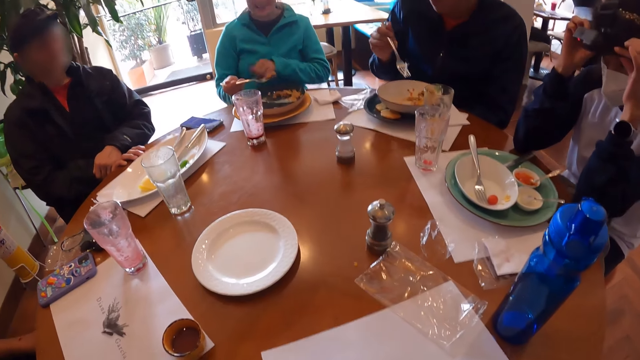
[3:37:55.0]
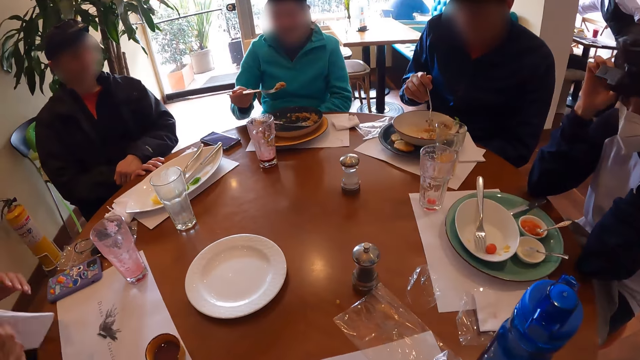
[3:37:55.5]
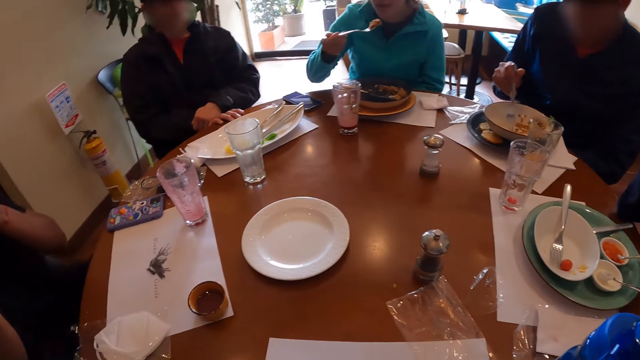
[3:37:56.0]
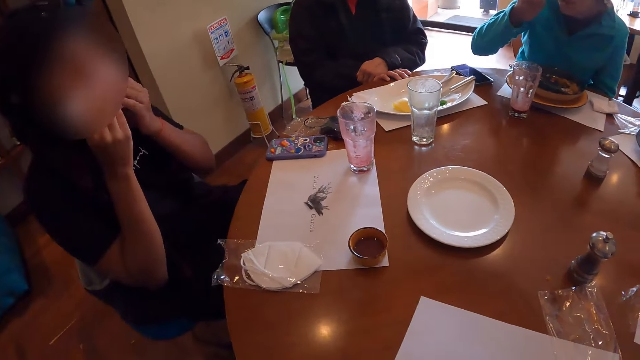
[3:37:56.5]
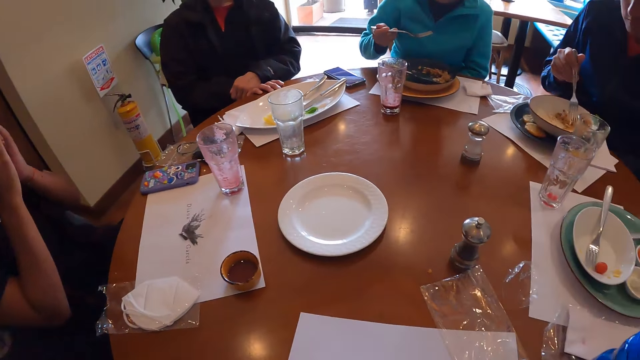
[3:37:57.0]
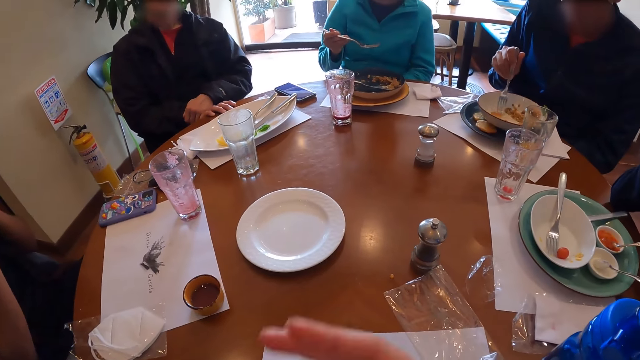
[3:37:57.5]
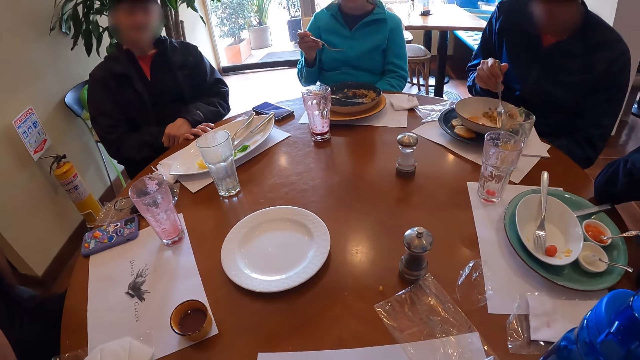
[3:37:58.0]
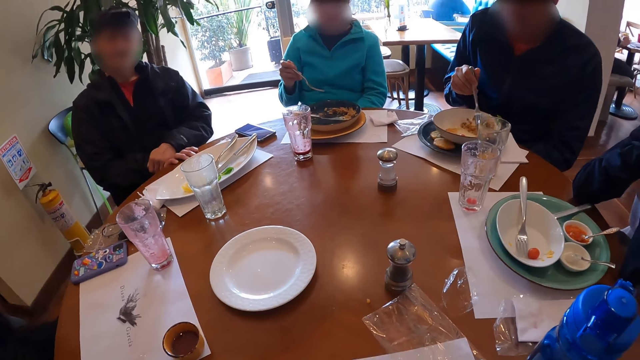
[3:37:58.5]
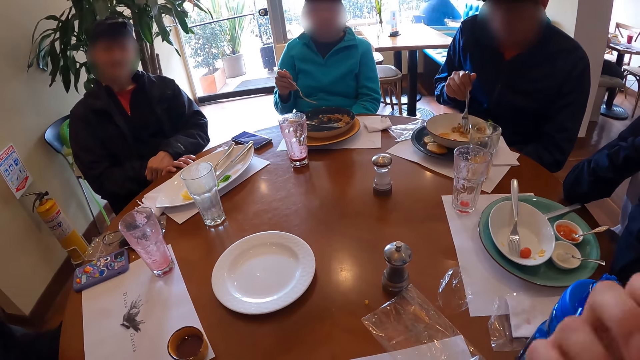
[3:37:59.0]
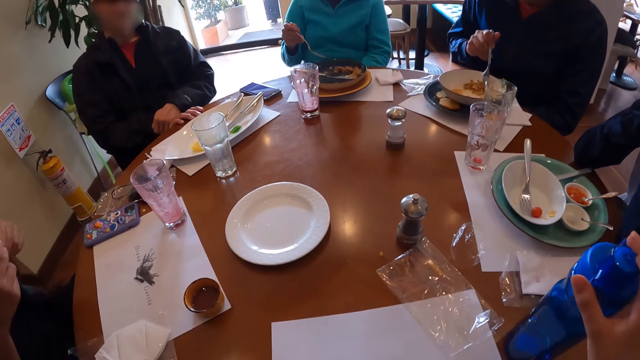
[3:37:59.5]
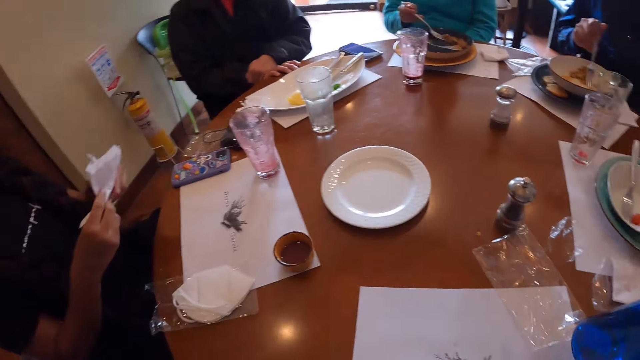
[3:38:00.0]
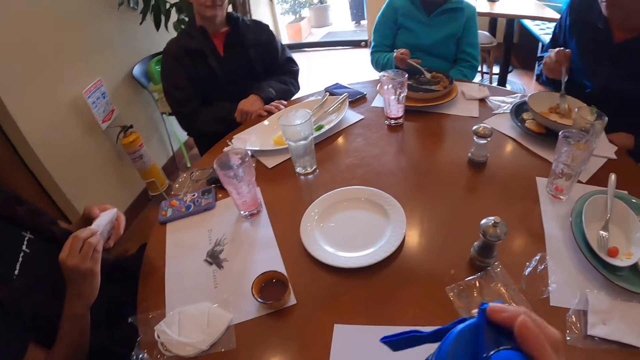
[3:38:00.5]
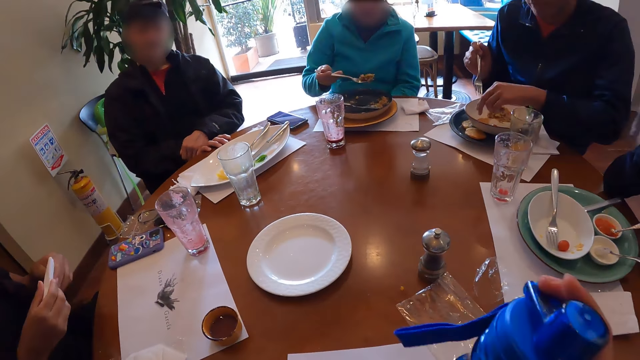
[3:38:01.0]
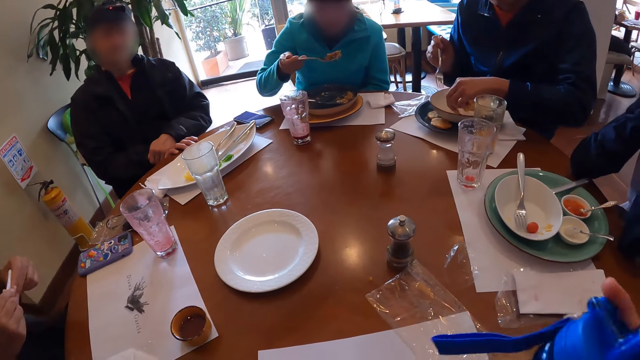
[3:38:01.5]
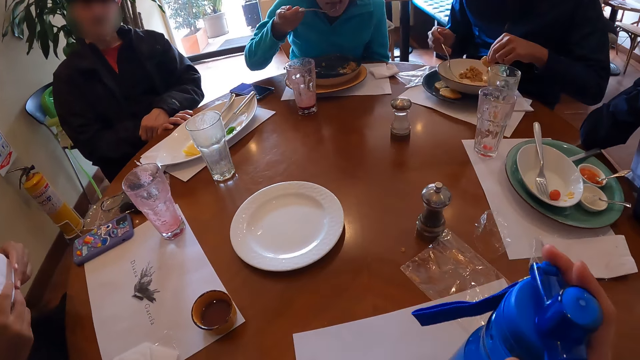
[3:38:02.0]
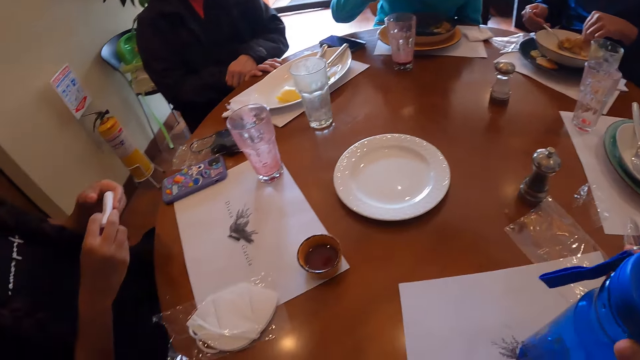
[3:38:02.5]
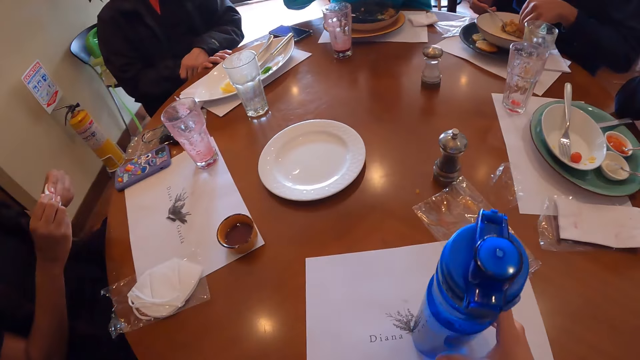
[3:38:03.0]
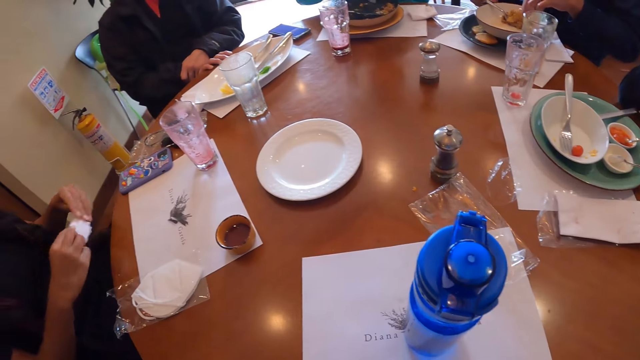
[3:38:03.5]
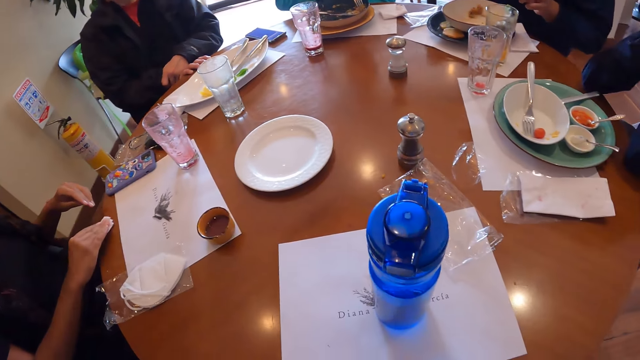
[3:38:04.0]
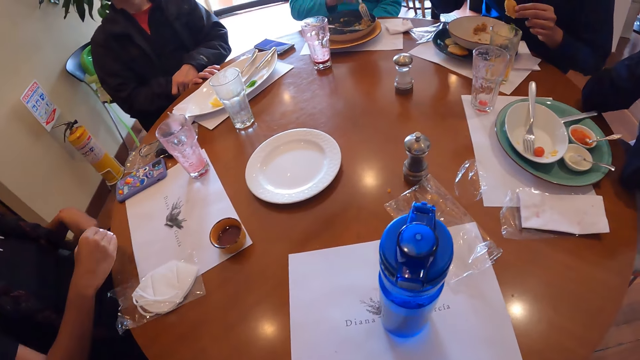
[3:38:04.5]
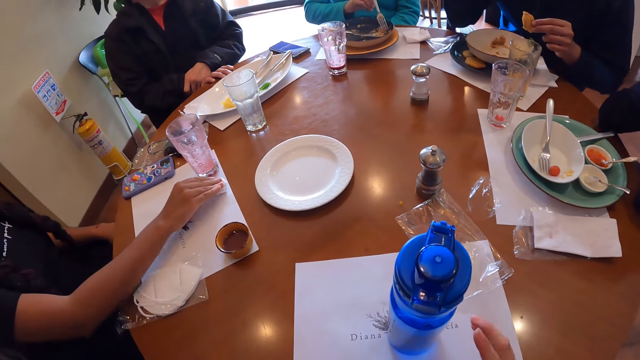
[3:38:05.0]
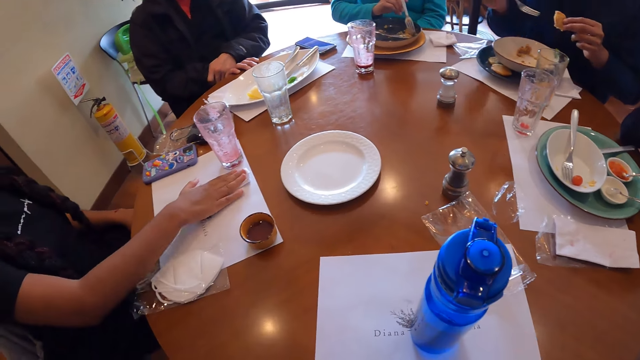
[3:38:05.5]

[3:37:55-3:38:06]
The man picks some rice from the plate with a fork in his right hand. A woman cleans her mouth with the paper towel in both hands. Another woman eats the rice with the fork in her right hand. The man picks some rice from the plate with the fork in his right hand. The camera wearer gestures at the man. She moves the water bottle on the table with her right hand and picks up the water bottle on the table. The first woman folds the paper towel with both hands. The other woman picks some rice from the plate with the fork in her right hand. The man picks up a biscuit from the plate on the table with his left hand. The other woman eats the rice with the fork in her right hand. The camera wearer puts the water bottle on the table. The man packs rice onto the fork in his right hand with the biscuit in his left hand. The first woman cleans the table with the paper towel in her right hand. The other woman picks some rice from the plate with the fork in her right hand.

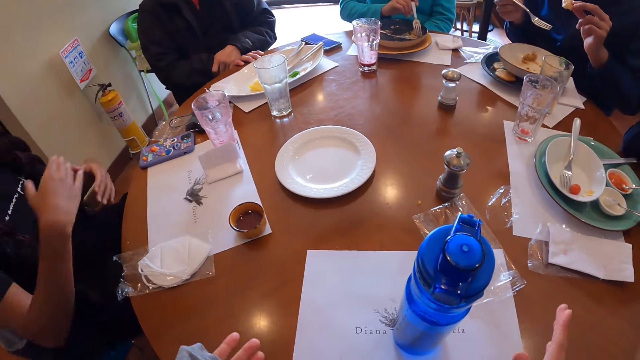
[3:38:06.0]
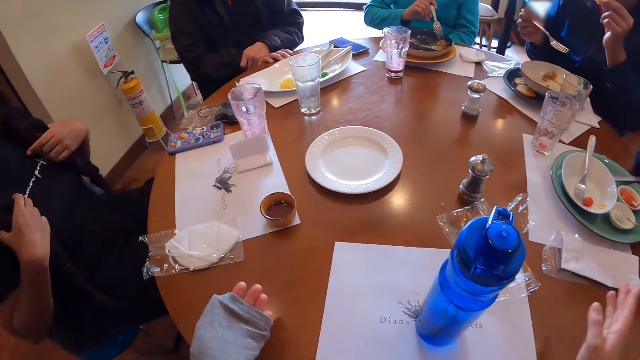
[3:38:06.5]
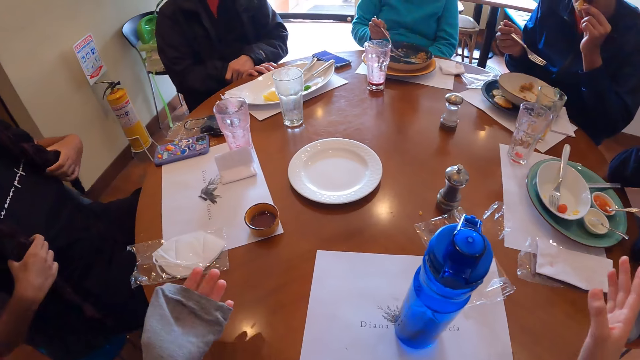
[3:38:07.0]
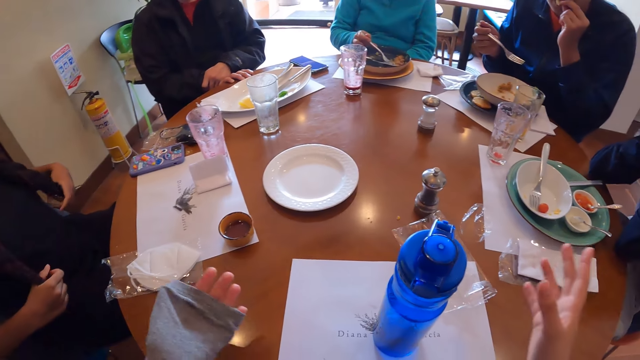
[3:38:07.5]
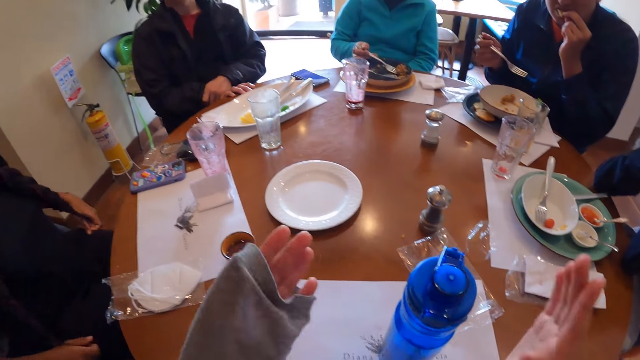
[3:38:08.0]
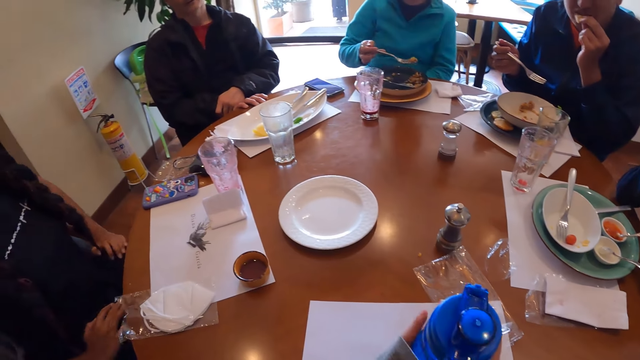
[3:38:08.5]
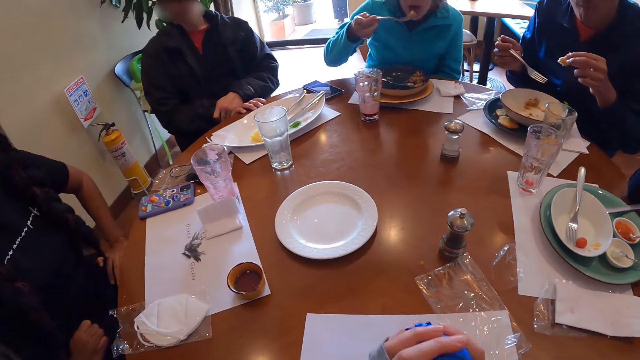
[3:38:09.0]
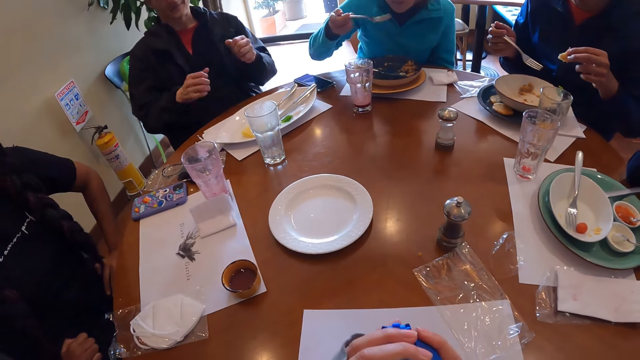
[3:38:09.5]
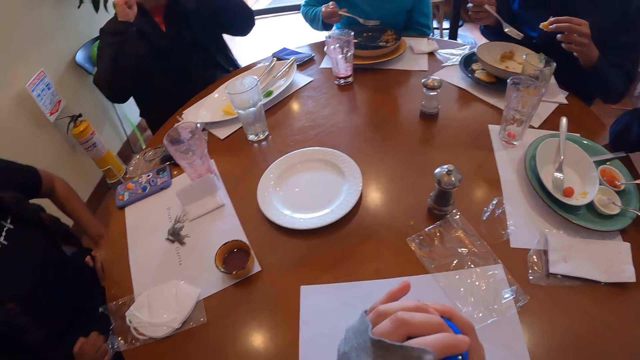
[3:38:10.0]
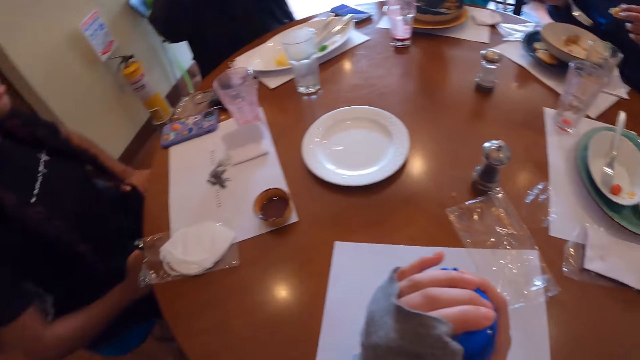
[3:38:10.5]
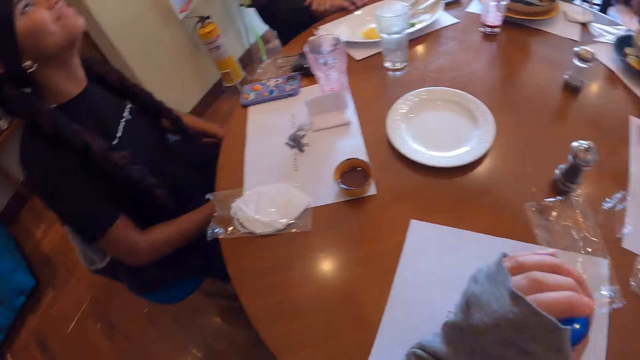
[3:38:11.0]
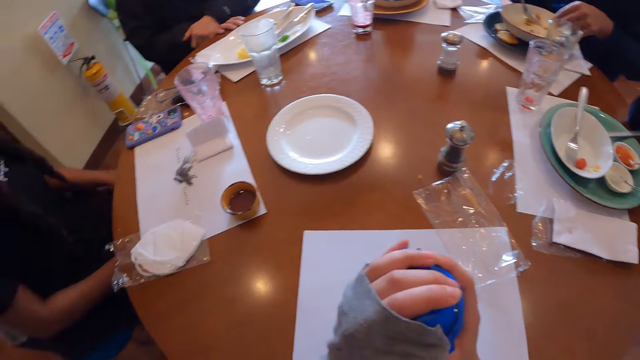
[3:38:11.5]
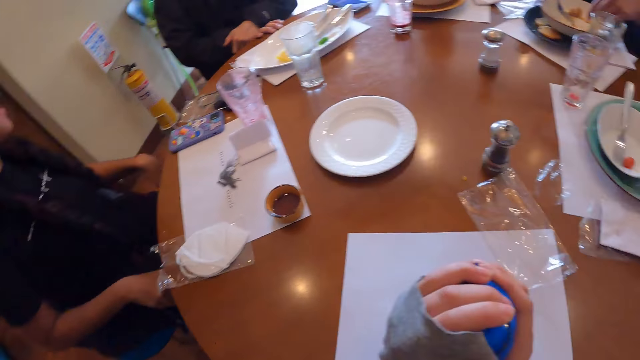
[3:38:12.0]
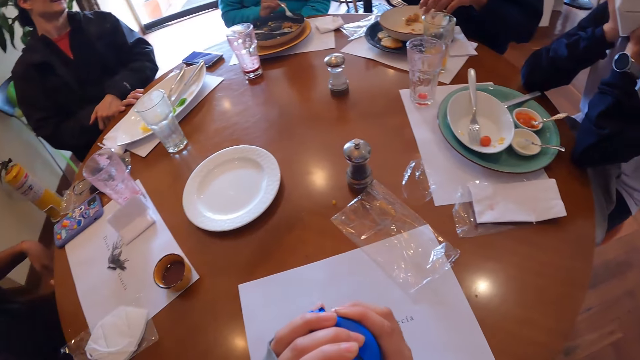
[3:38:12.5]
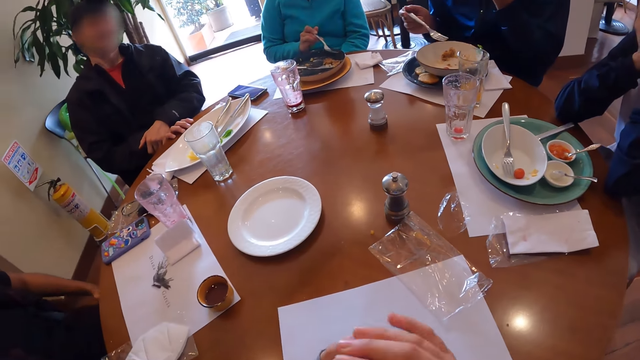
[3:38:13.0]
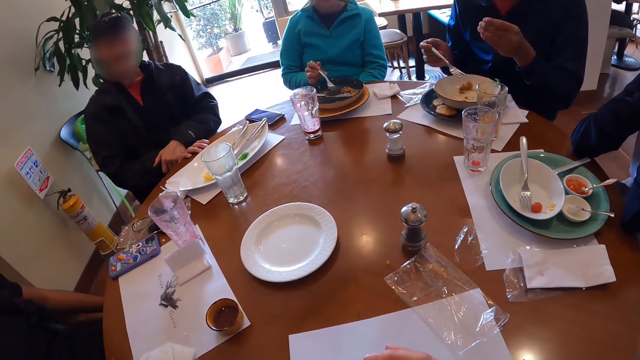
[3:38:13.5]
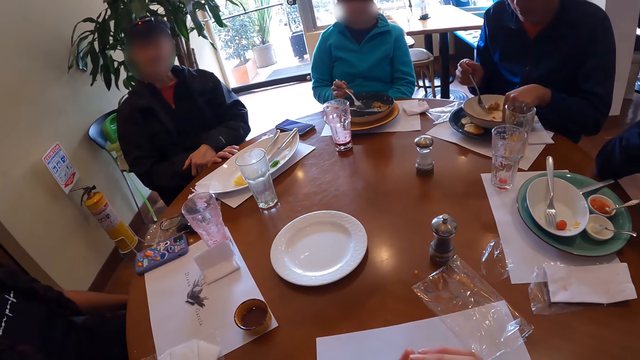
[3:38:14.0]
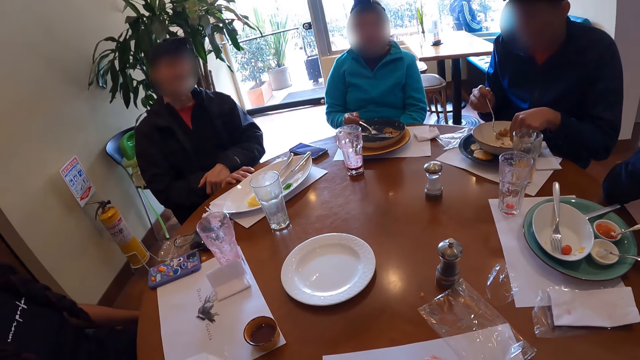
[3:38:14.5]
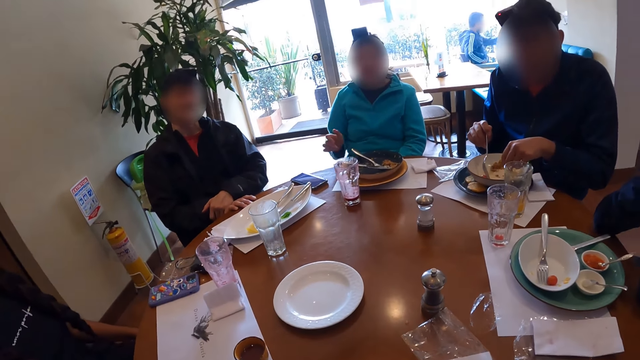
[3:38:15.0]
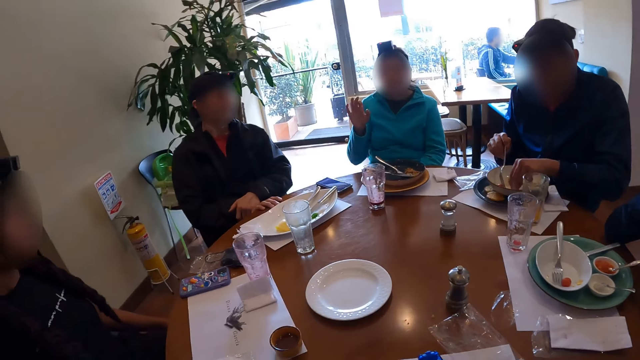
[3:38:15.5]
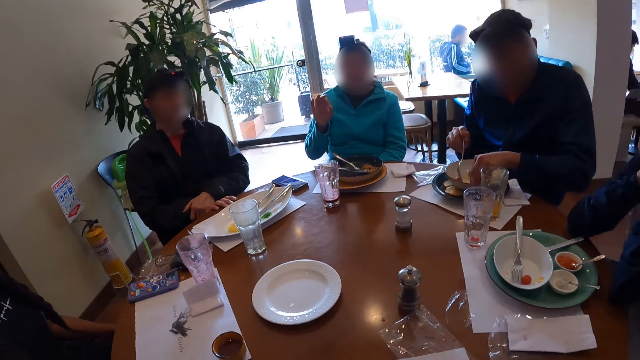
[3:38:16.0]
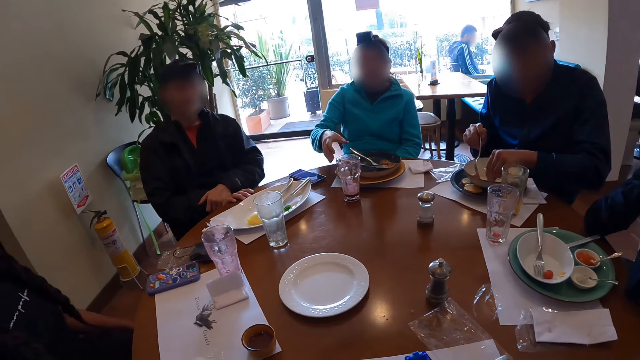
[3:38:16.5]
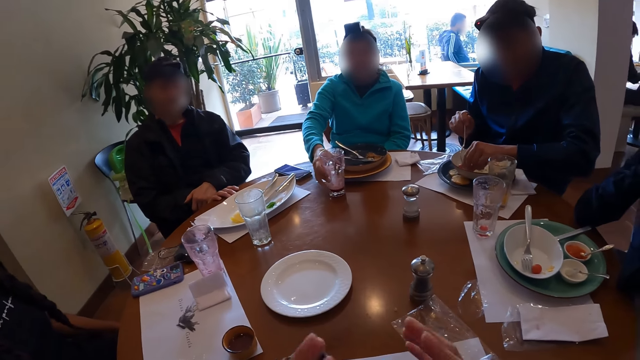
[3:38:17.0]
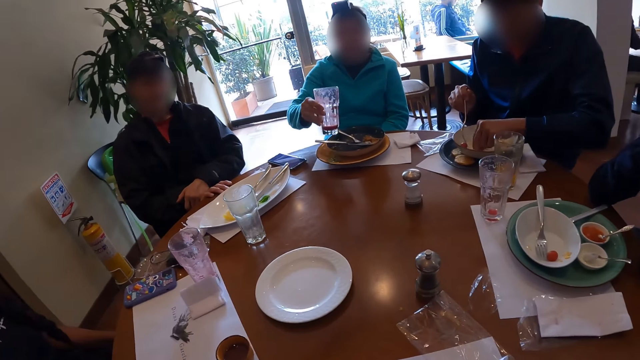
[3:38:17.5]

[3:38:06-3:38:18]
The man eats the biscuit with his left hand. The camera wearer gestures at the man. The woman eats the rice with the fork in her right hand. The camera wearer picks up the water bottle on the table. The man picks rice from the plate on the table with his left hand. The camera wearer looks around the table. The woman picks up the glass of juice from the table with her right hand.
